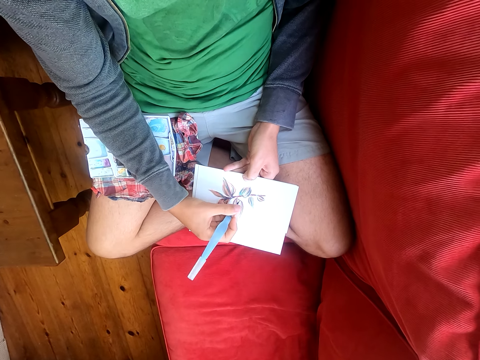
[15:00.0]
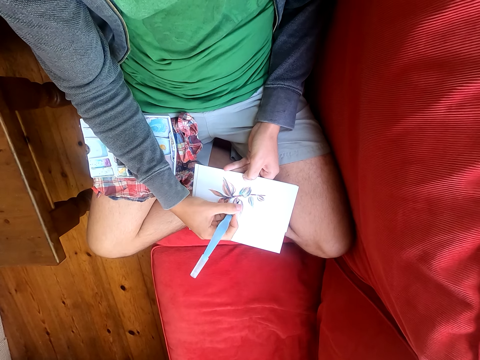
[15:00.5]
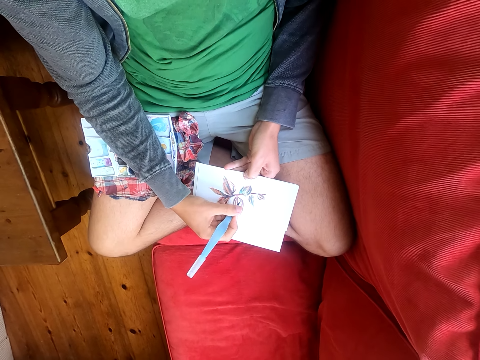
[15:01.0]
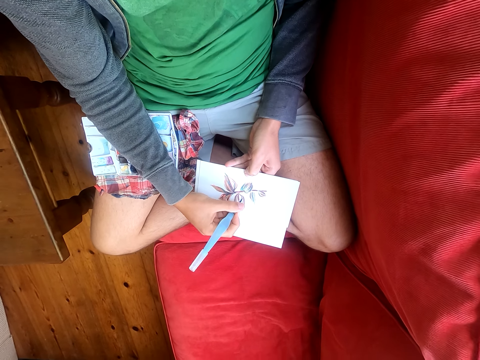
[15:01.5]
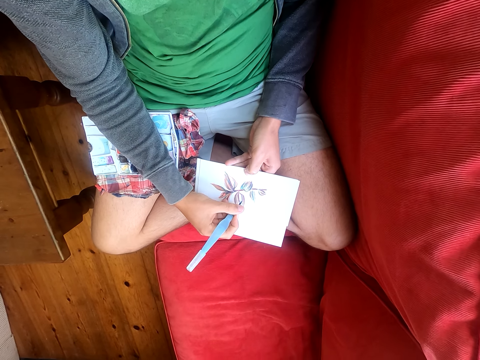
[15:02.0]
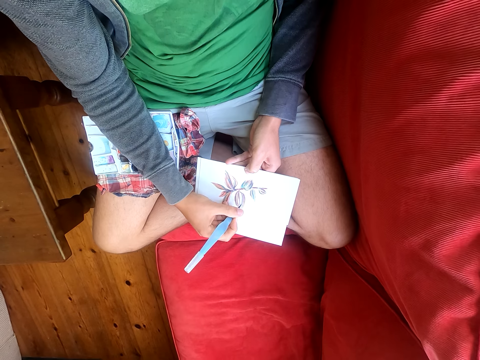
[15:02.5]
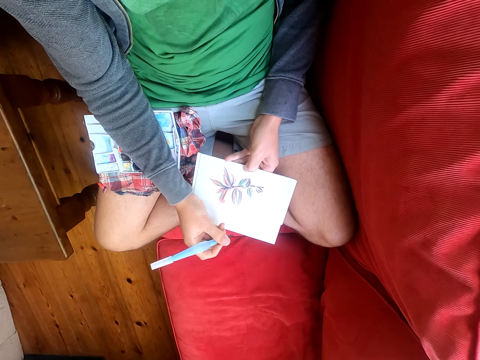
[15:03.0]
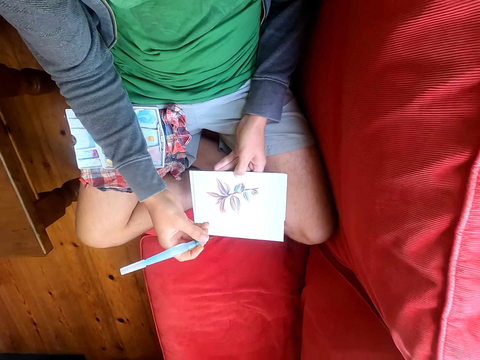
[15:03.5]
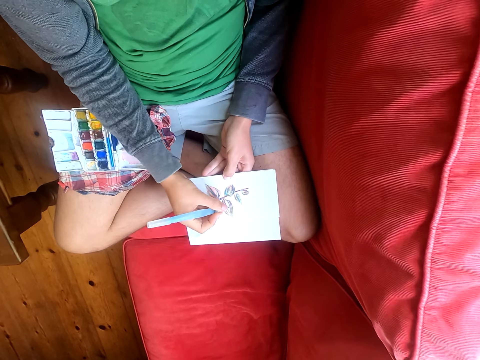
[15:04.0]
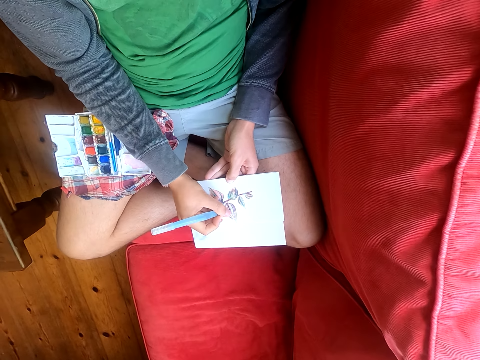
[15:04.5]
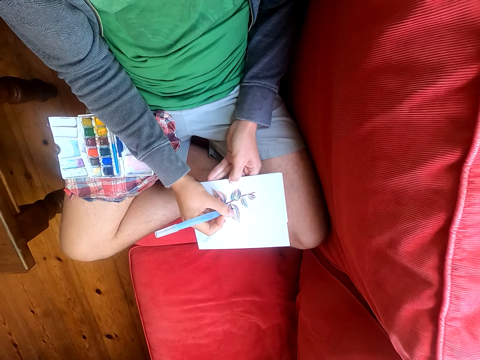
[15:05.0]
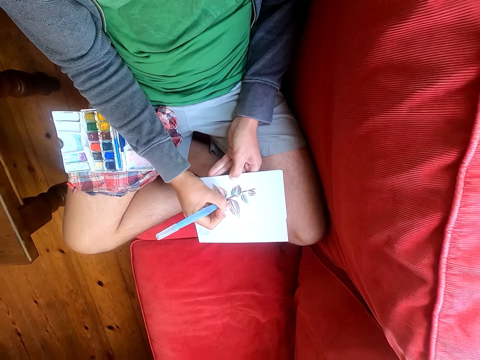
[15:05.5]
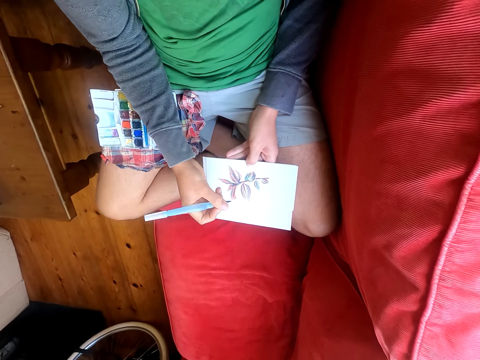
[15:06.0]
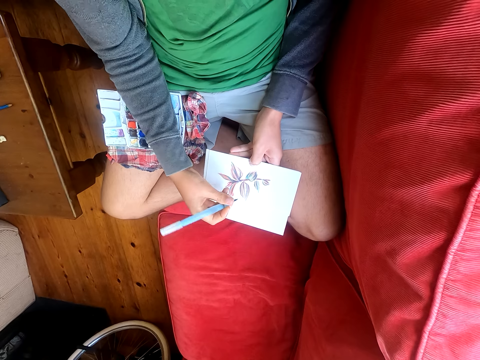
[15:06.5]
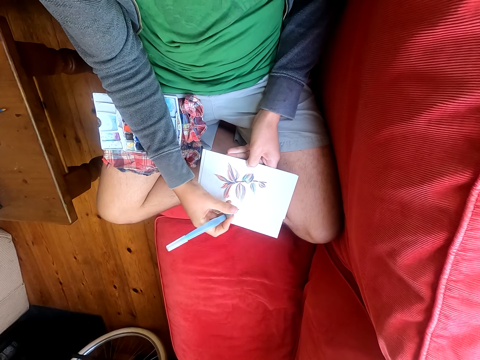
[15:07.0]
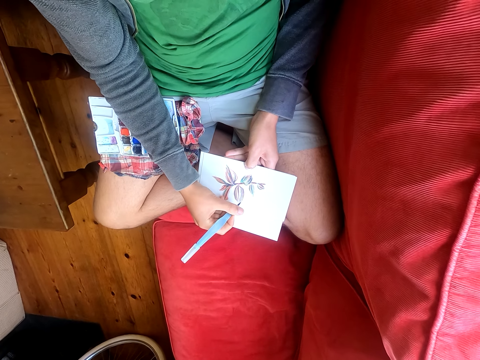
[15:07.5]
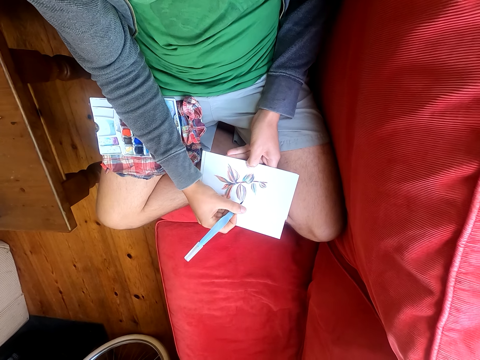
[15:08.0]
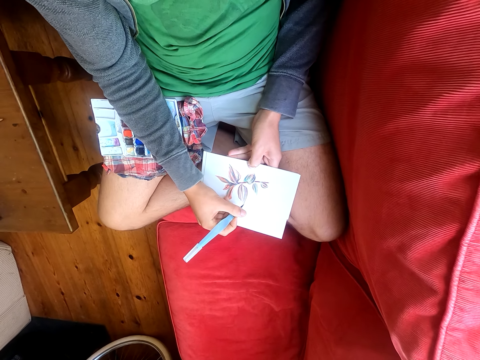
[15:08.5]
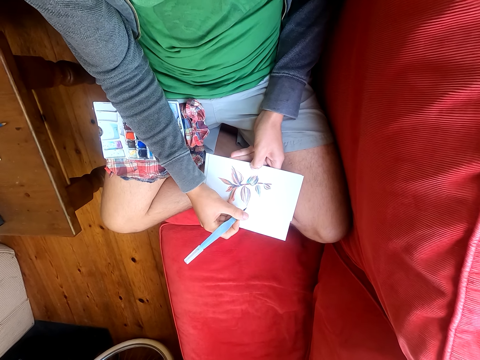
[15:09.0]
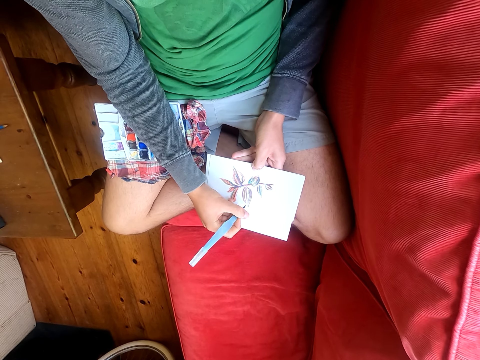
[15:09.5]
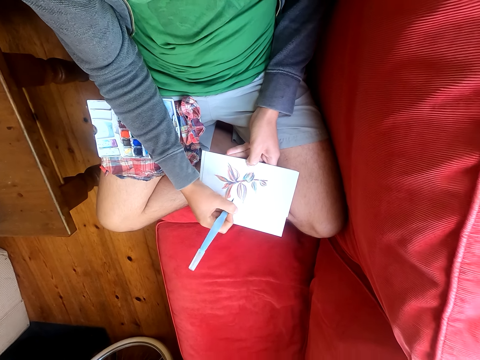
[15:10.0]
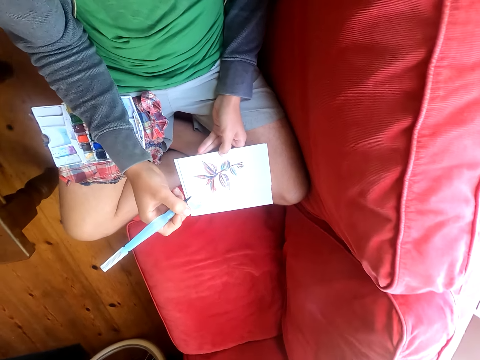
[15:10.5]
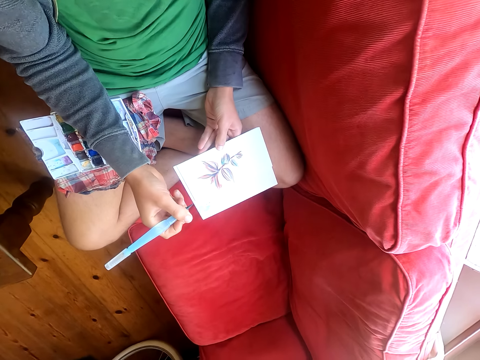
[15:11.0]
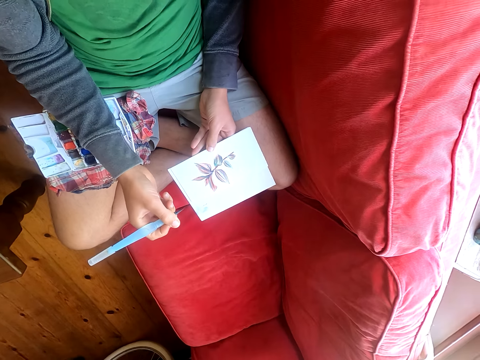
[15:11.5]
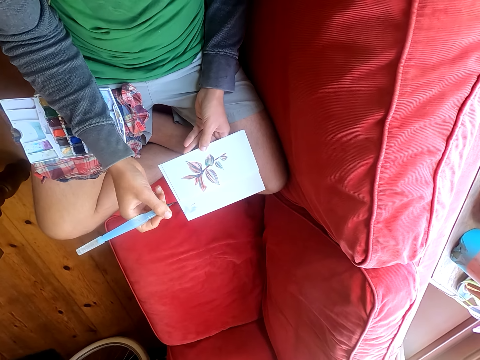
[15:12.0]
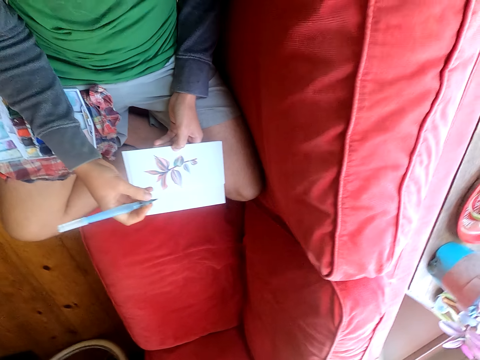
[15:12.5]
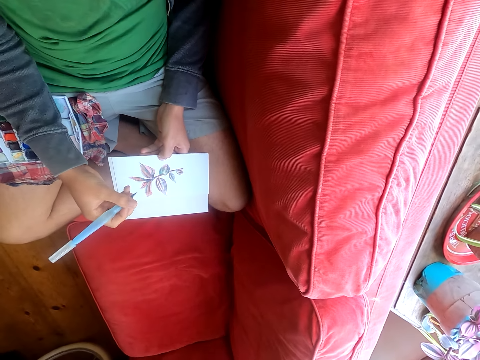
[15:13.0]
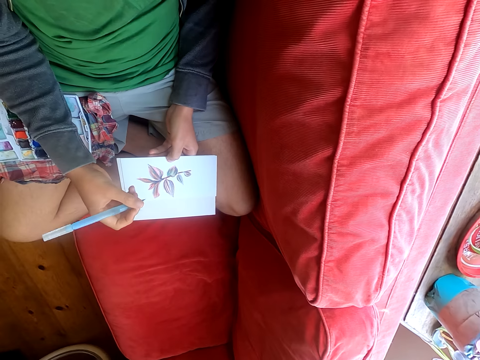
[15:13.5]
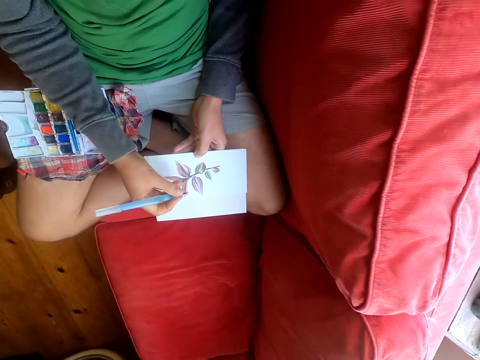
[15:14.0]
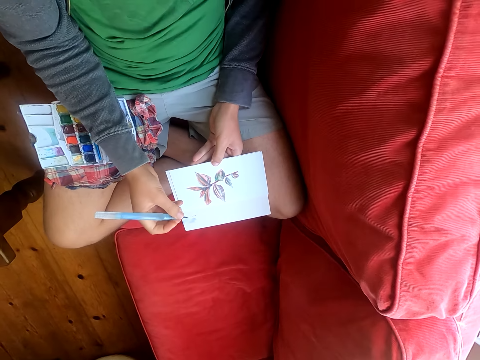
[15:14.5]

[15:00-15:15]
The camera wearer looks around.

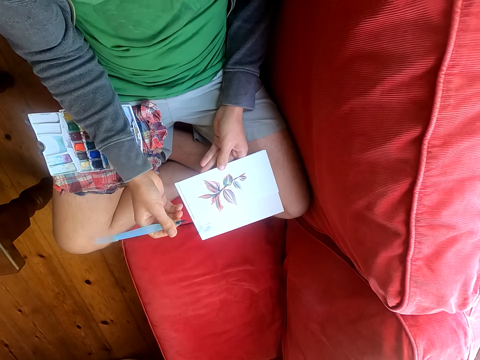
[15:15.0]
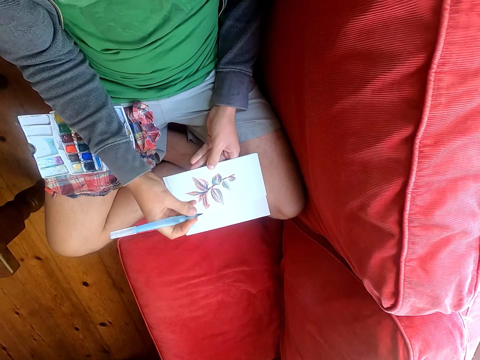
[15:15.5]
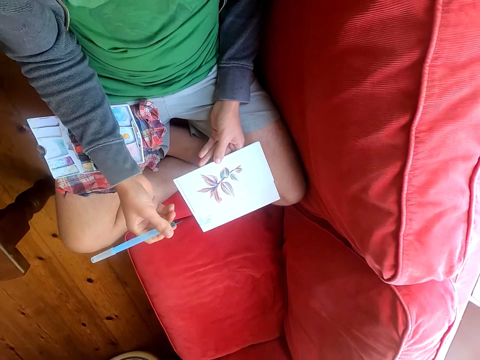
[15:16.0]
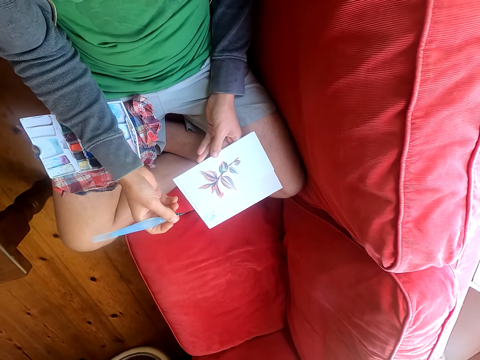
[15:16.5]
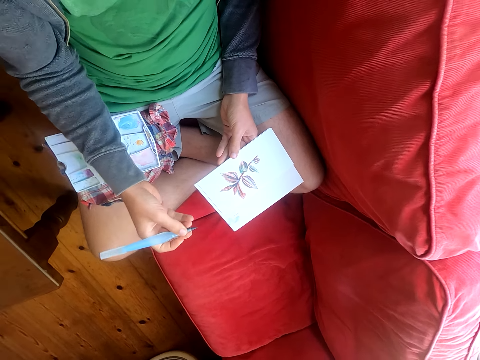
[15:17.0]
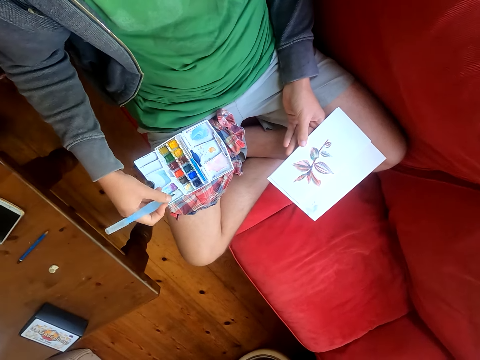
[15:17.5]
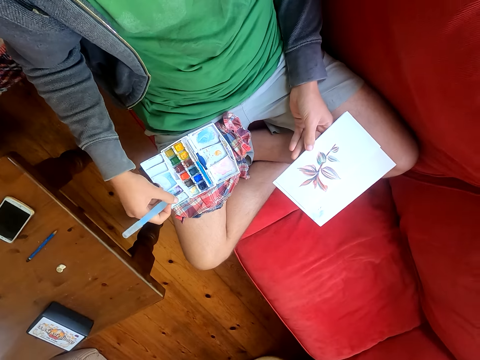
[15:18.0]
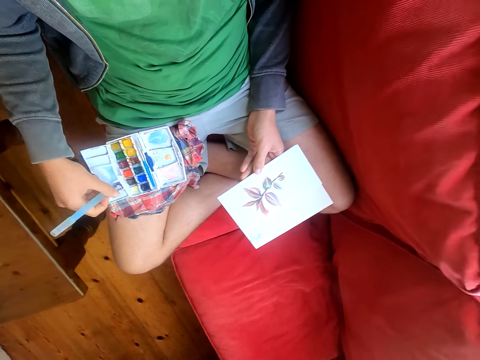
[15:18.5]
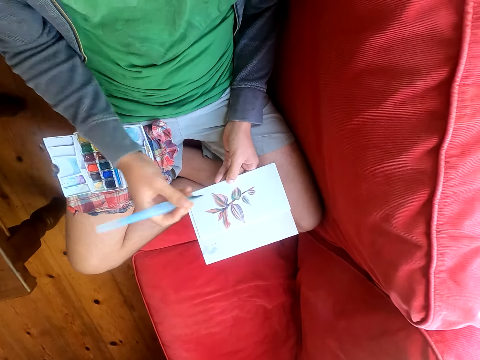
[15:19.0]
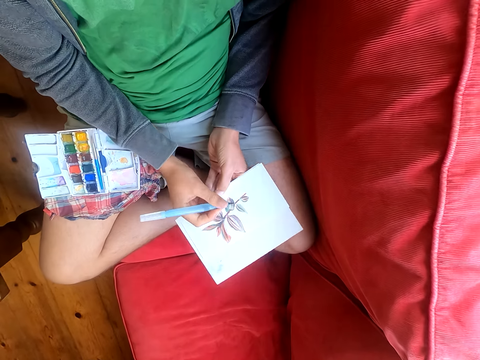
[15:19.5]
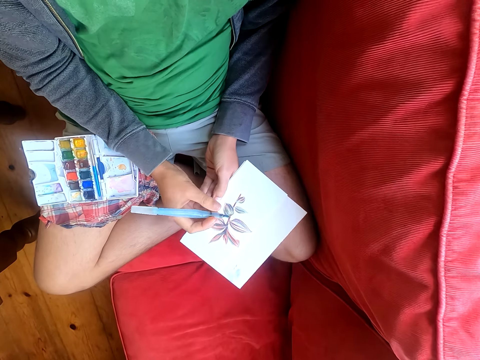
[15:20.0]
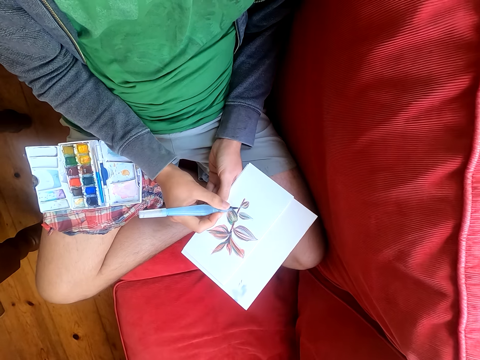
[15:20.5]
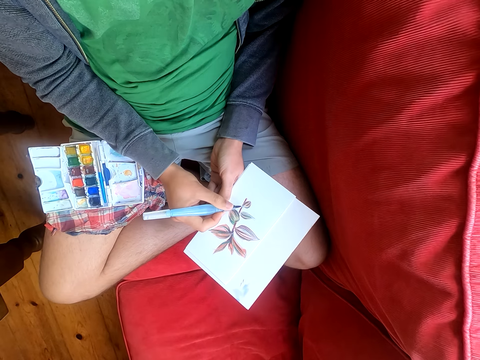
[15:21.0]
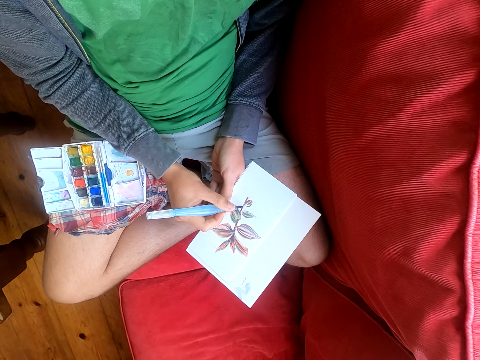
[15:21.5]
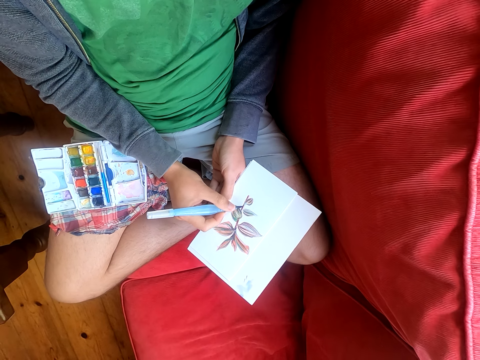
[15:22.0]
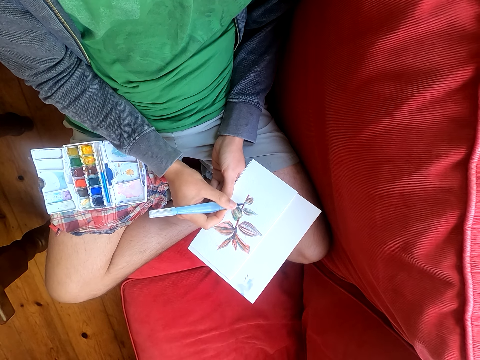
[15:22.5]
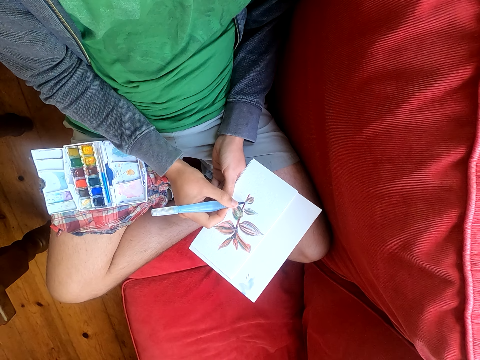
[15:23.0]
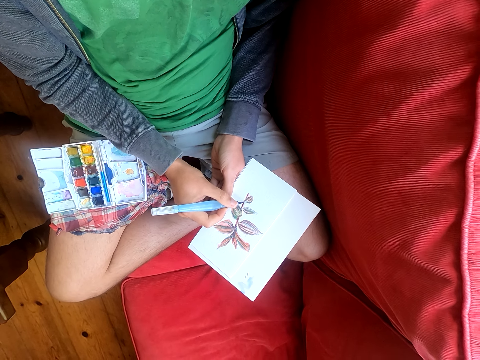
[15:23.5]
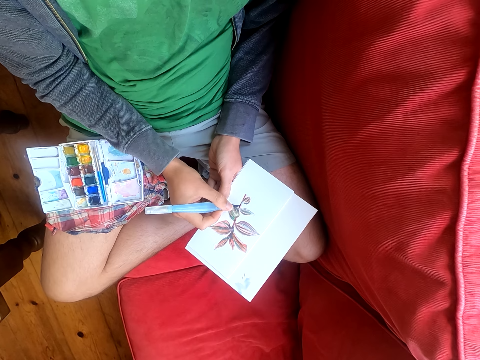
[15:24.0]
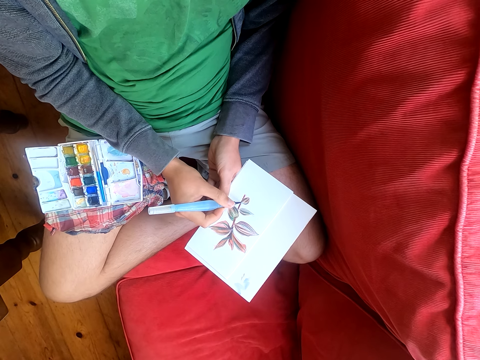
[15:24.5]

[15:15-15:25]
The camera wearer dips the paint brush in the paint. They paint a paper with the paint brush.

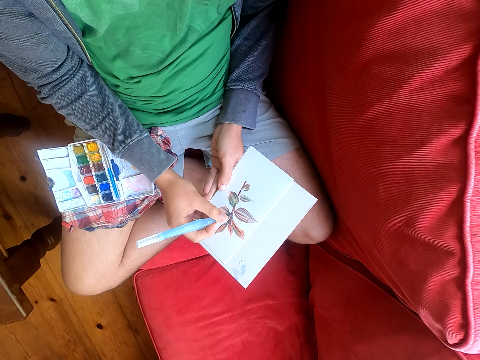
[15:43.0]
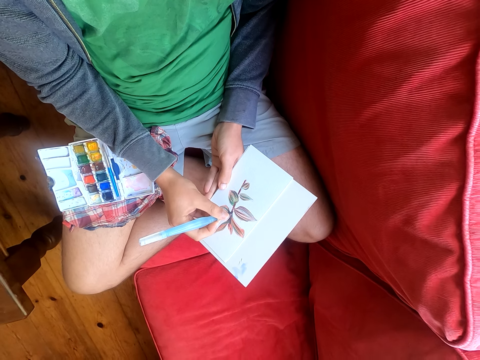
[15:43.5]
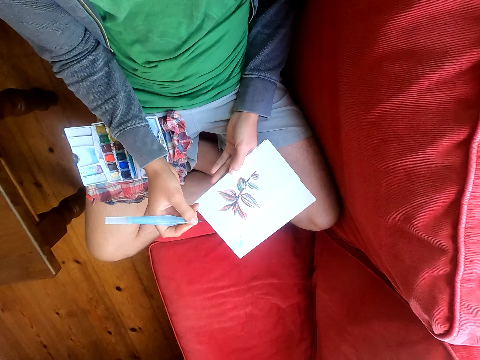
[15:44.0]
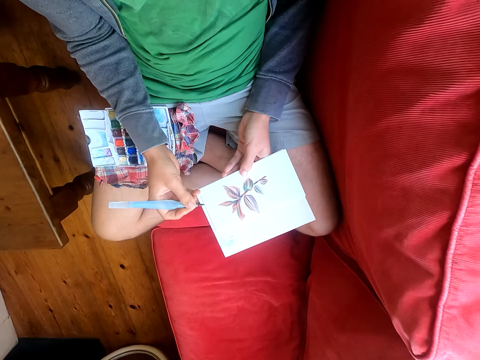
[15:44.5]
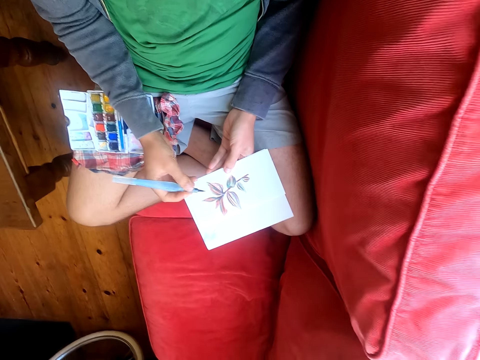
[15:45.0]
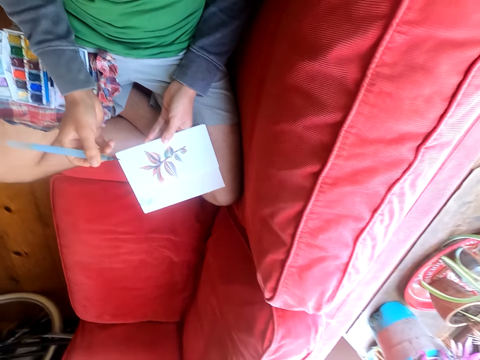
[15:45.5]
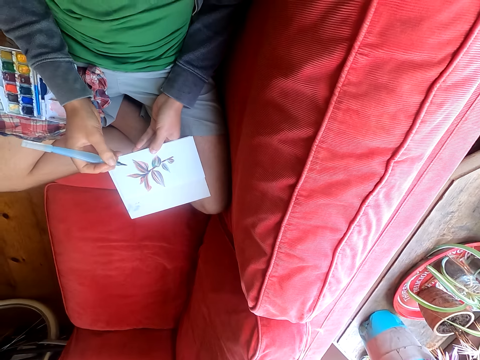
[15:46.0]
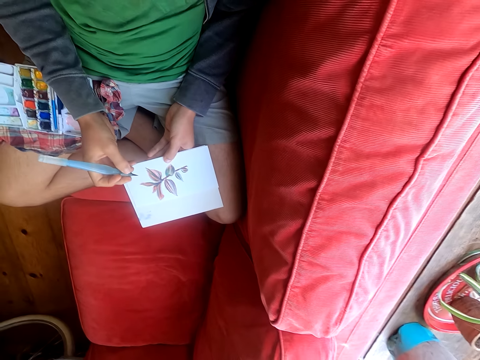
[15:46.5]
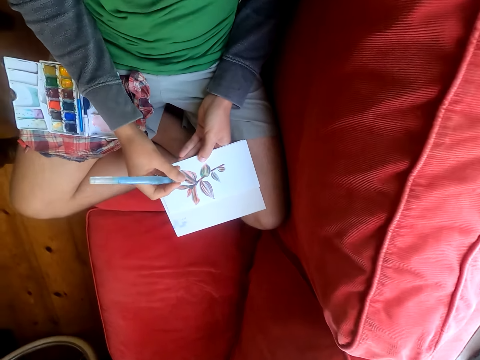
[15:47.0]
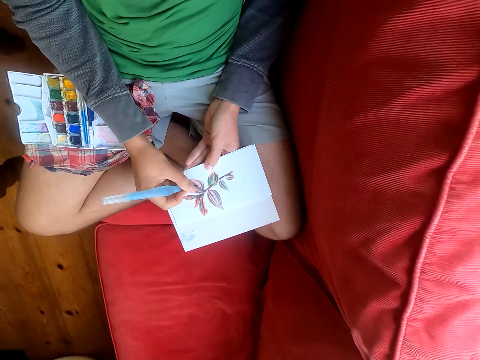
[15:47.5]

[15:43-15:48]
The camera wearer looks around.
